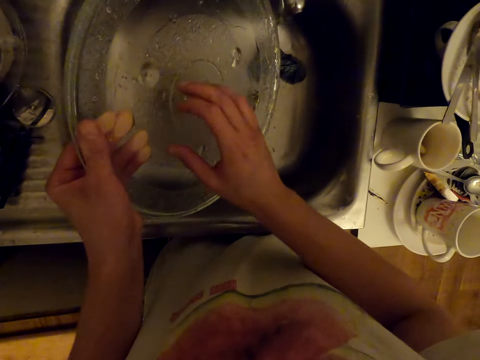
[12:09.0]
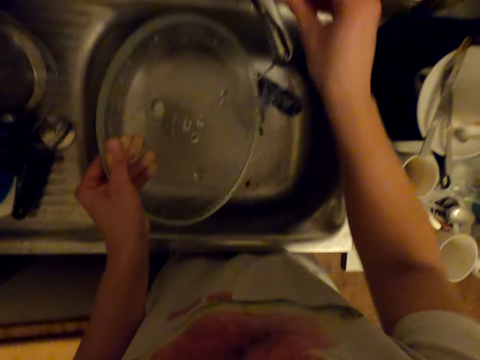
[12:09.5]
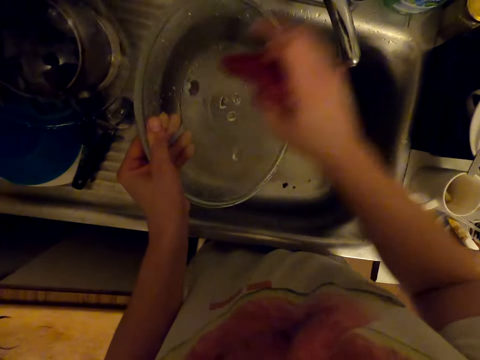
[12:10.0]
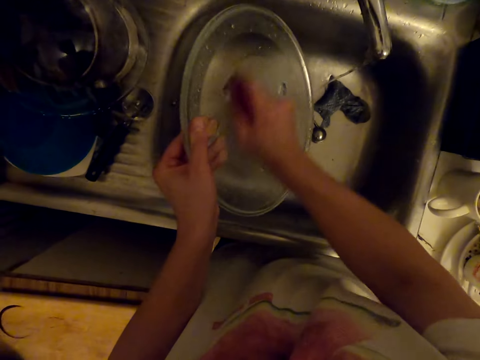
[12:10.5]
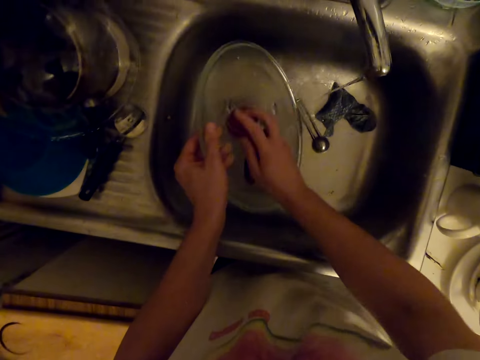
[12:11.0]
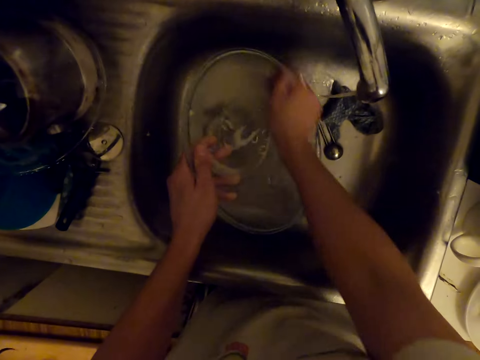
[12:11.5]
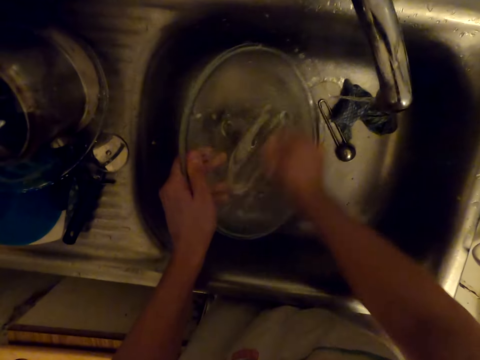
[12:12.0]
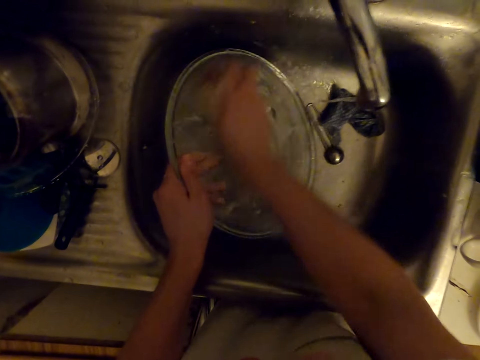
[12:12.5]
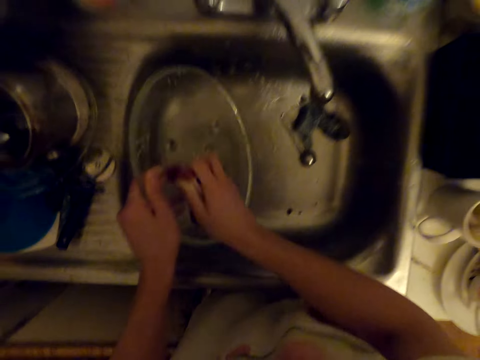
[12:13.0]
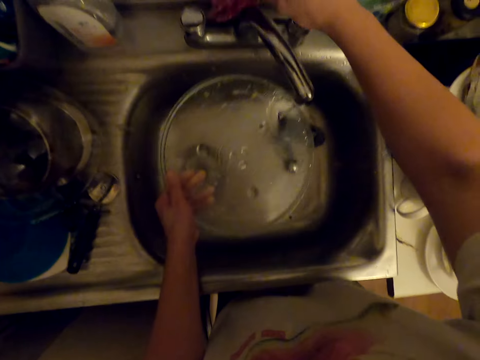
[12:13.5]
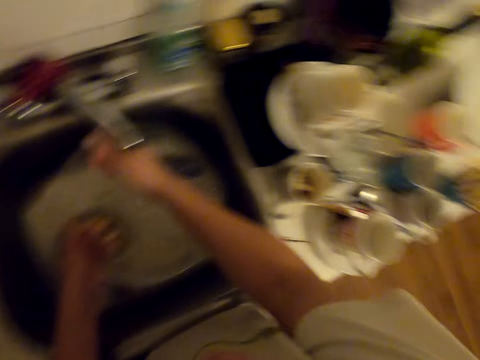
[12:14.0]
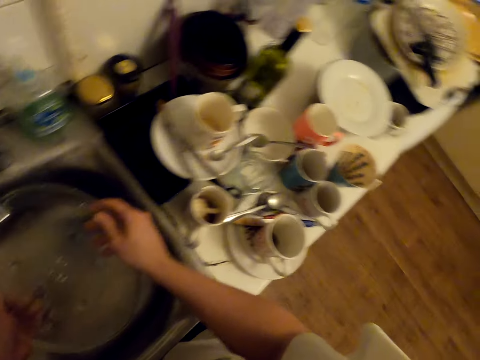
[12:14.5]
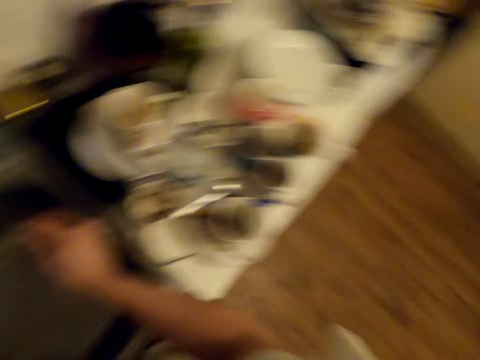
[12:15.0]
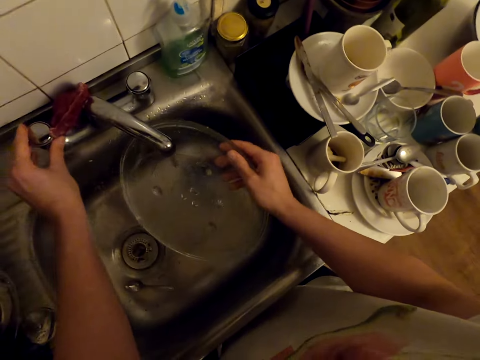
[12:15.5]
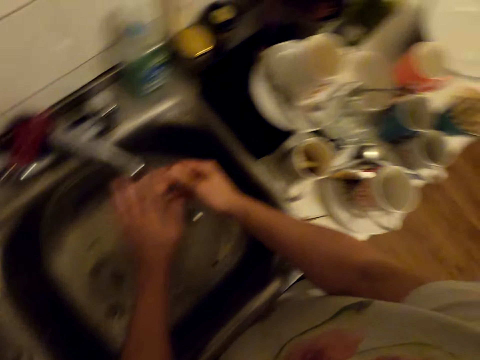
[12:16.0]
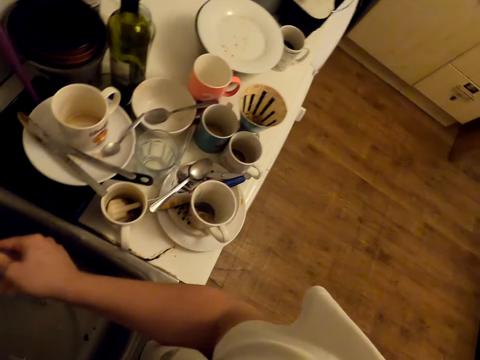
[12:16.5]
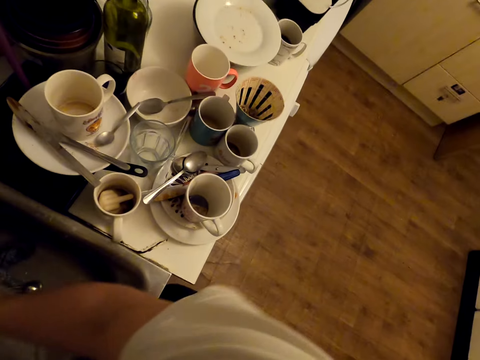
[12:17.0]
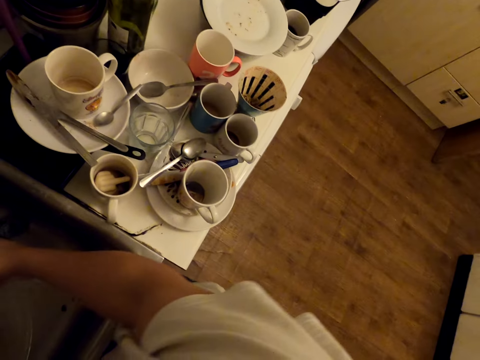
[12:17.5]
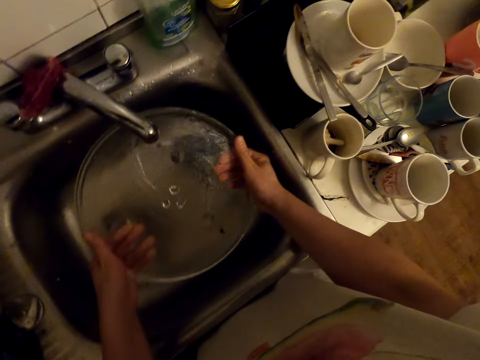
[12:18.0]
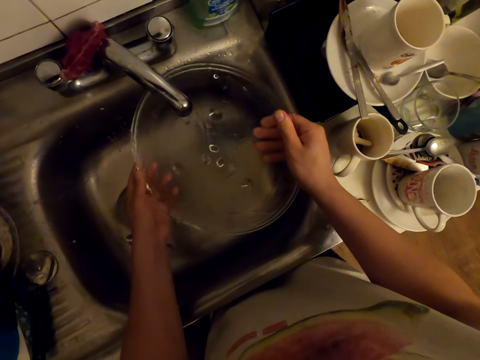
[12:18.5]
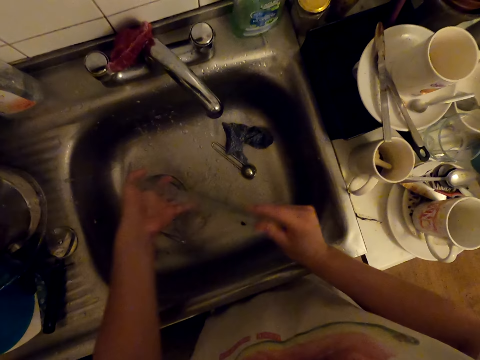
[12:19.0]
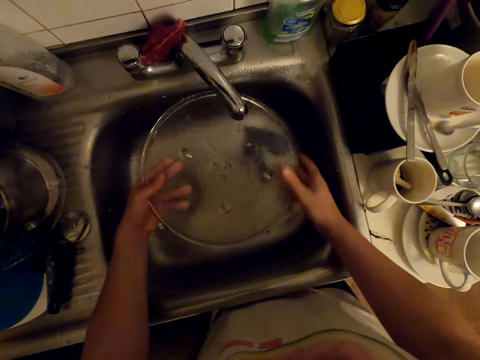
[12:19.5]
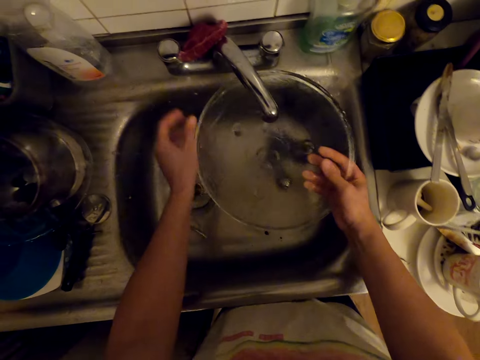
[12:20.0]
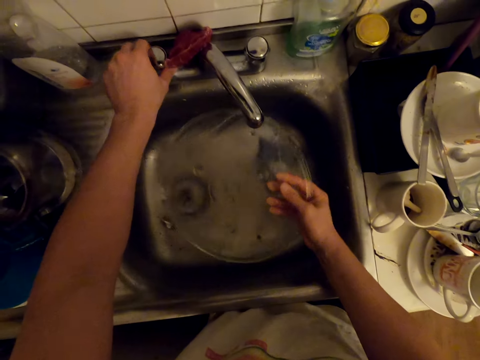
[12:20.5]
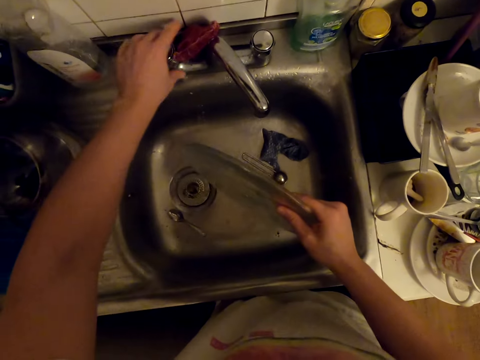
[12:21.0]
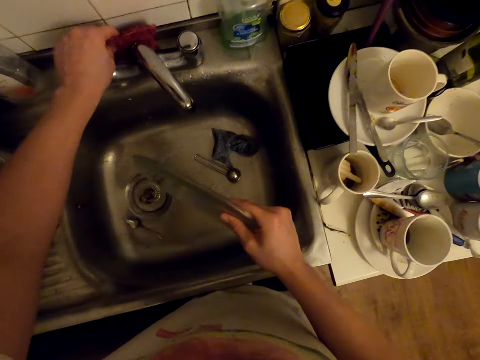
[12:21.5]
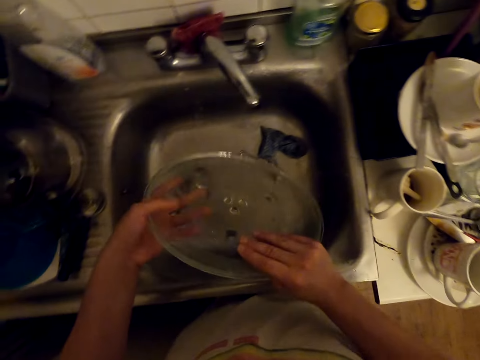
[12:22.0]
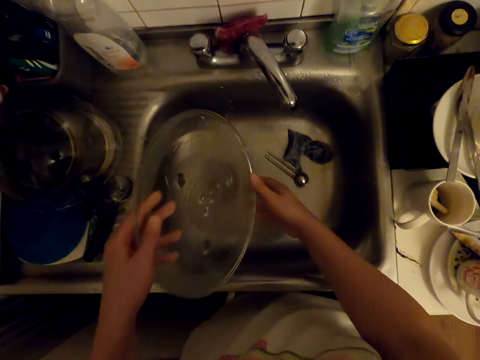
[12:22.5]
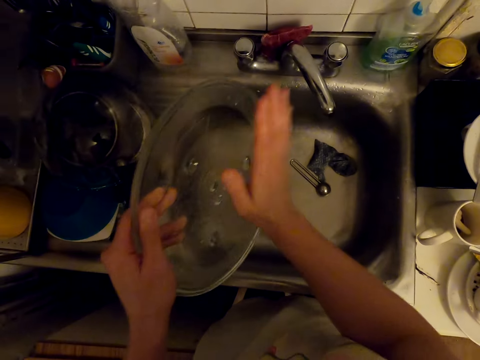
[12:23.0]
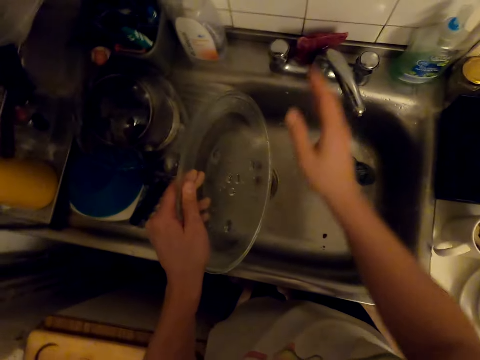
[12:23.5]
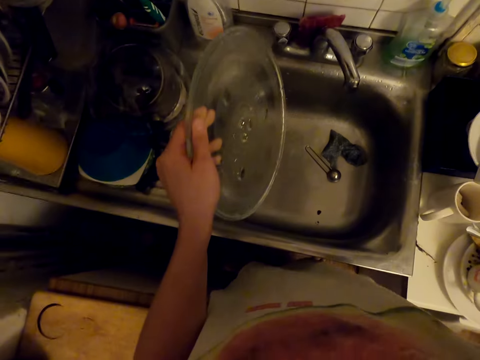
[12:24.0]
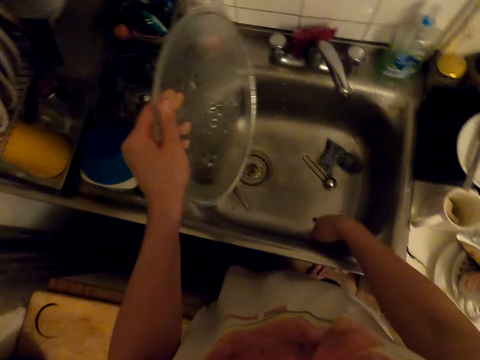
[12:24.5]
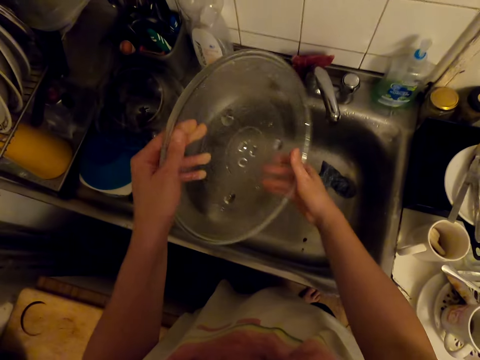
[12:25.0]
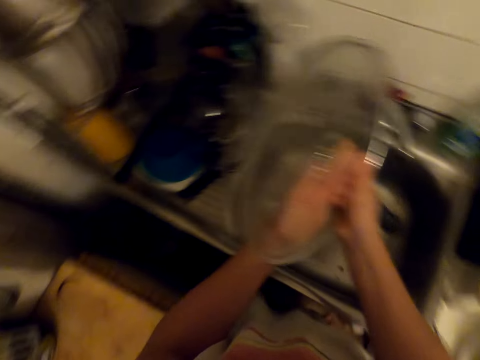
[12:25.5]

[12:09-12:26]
The camera wearer picks up a dish cloth. They wash the glass. They drop the dish cloth. They rinse the microwave glass. They touch the faucet. They rinse the microwave glass. They turn off the faucet. They drain water from the glass.

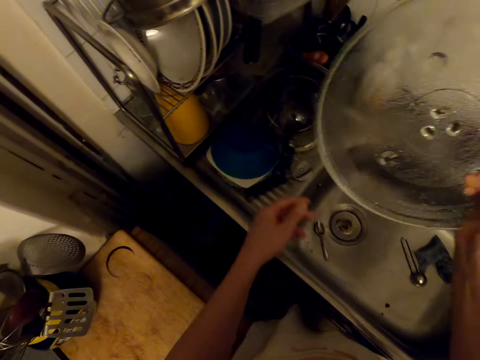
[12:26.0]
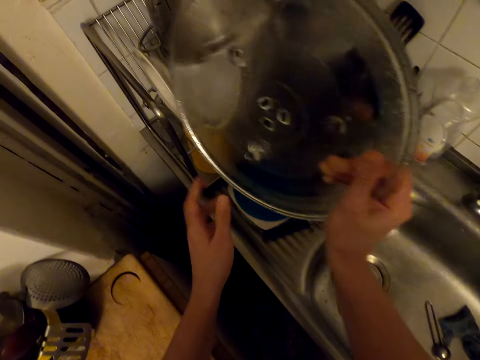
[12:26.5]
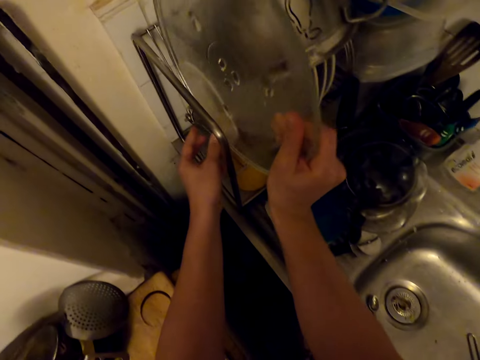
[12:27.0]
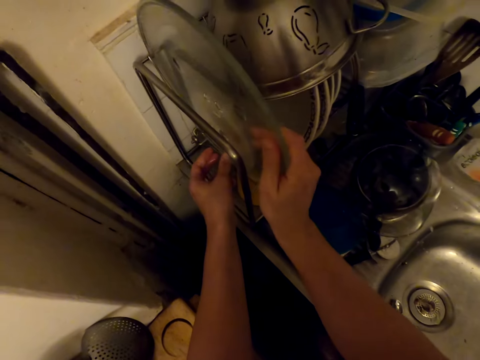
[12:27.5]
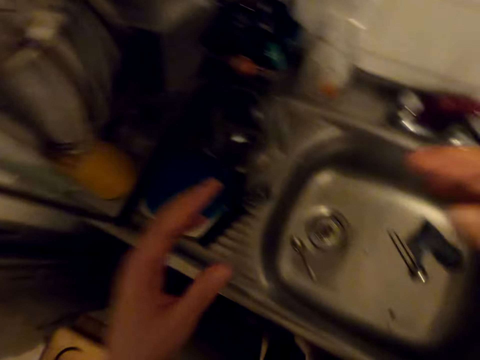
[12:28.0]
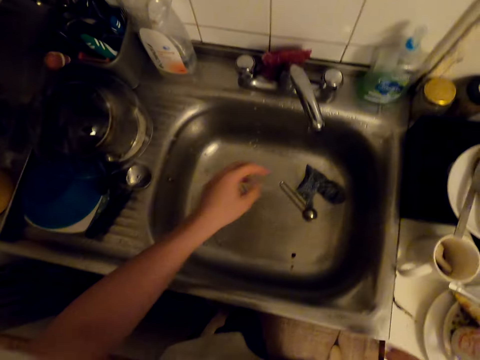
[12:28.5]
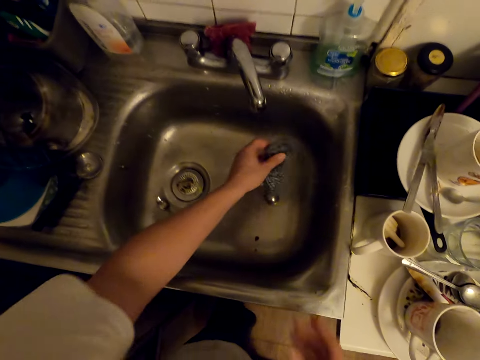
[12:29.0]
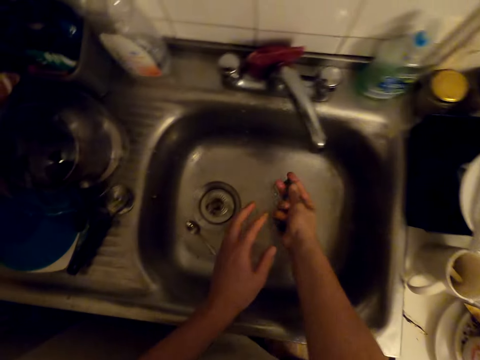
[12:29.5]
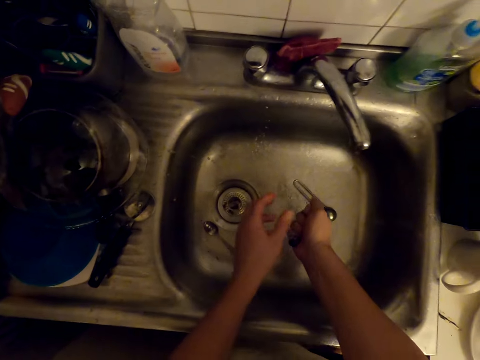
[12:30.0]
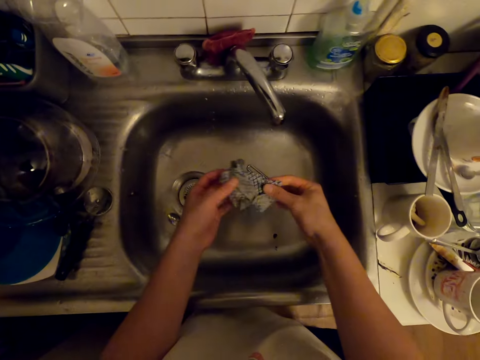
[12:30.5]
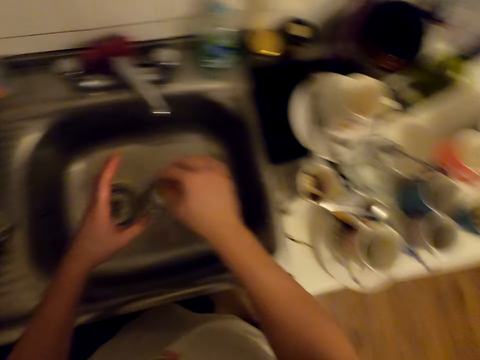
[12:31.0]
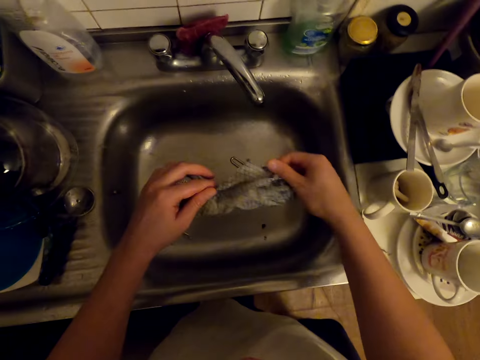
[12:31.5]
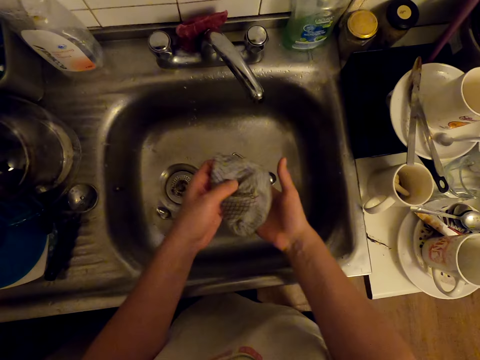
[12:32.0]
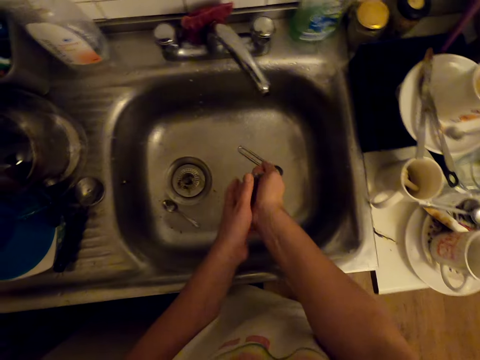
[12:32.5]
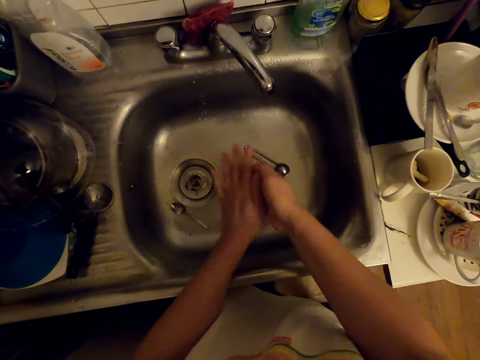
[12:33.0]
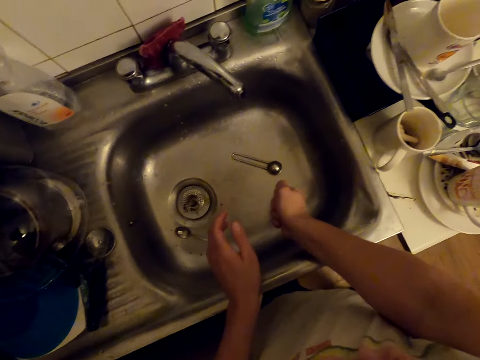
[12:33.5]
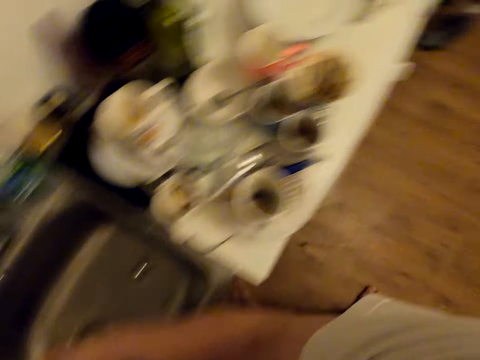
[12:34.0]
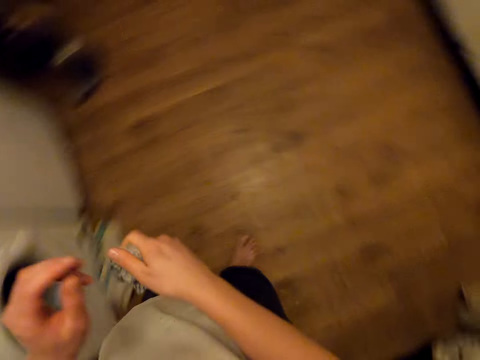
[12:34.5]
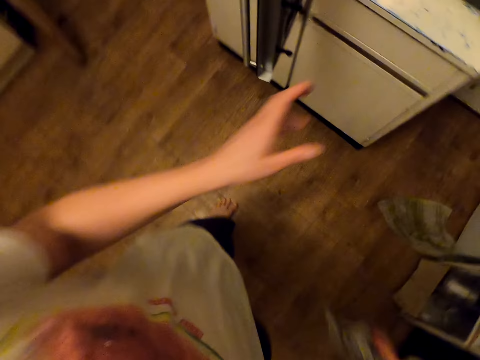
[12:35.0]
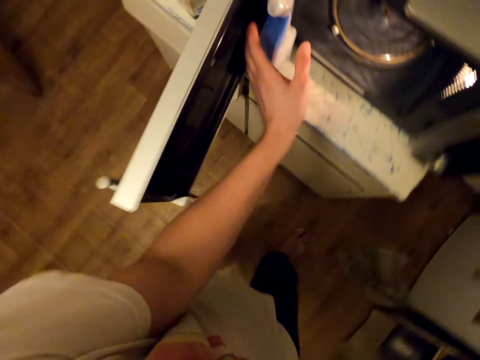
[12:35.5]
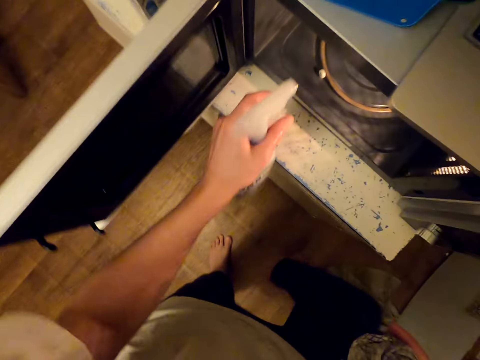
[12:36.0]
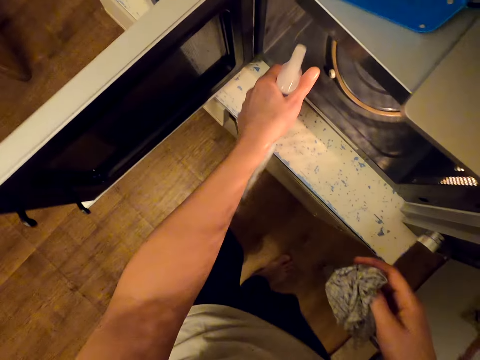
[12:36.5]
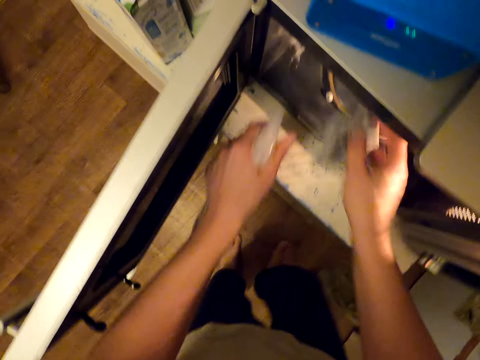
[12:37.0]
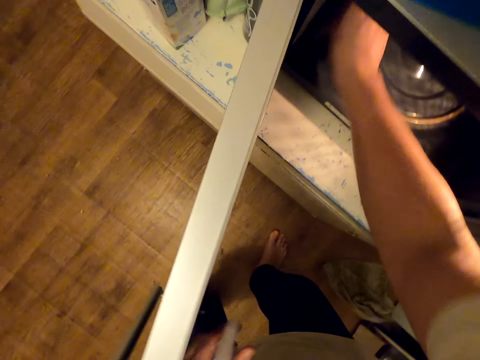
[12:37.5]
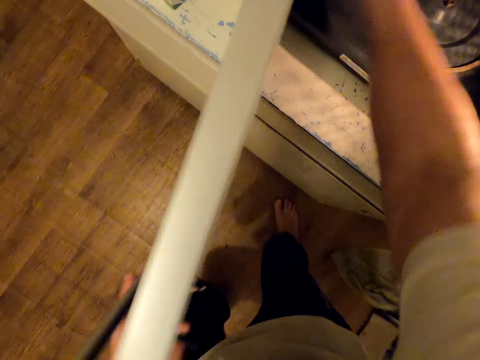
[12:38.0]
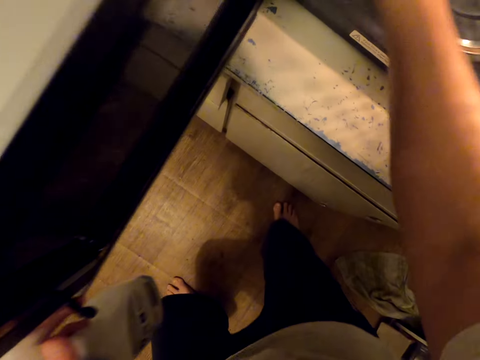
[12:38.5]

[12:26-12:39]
The camera wearer puts the turntable on the drying rack. They pick up a cloth and squeeze the cloth. They walk around. They pick up a spray bottle. They spray the microwave. They wipe the microwave.
